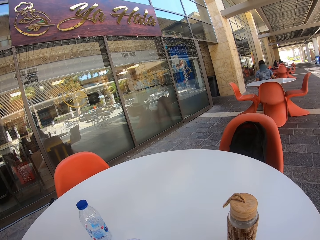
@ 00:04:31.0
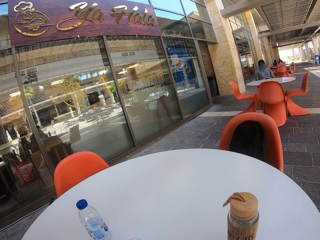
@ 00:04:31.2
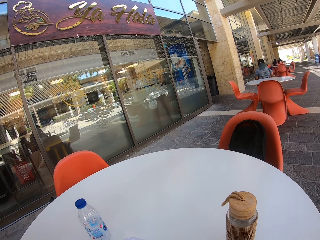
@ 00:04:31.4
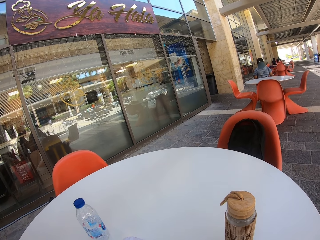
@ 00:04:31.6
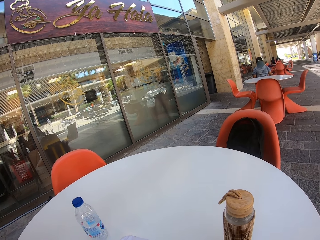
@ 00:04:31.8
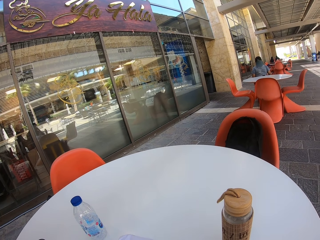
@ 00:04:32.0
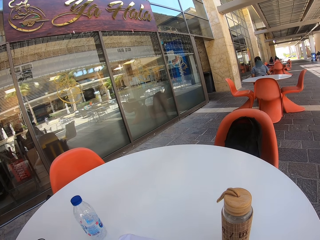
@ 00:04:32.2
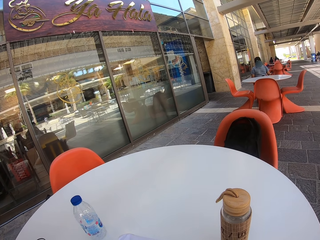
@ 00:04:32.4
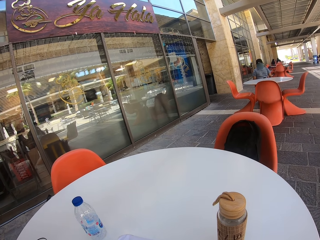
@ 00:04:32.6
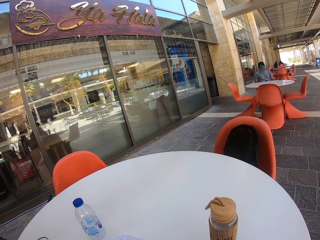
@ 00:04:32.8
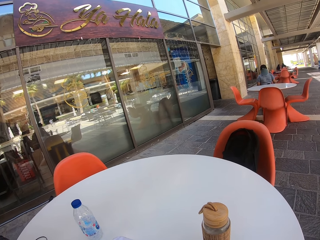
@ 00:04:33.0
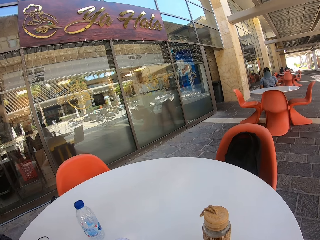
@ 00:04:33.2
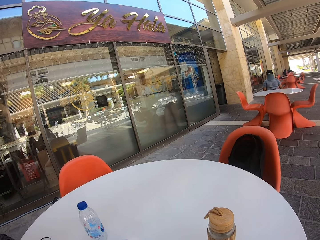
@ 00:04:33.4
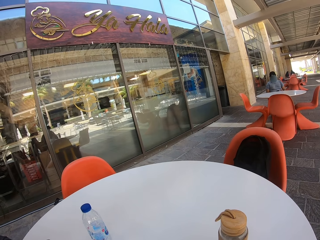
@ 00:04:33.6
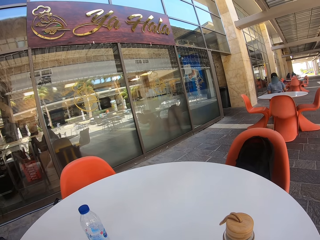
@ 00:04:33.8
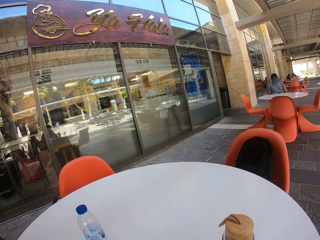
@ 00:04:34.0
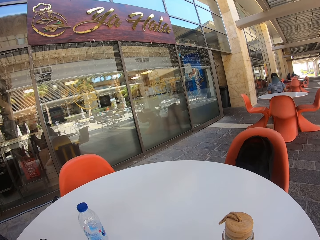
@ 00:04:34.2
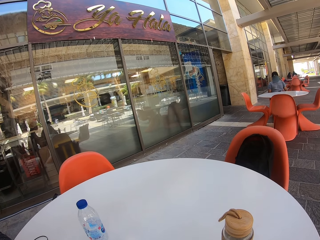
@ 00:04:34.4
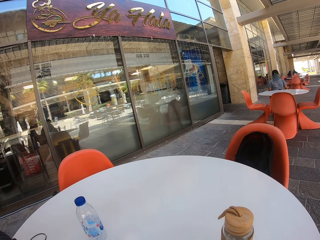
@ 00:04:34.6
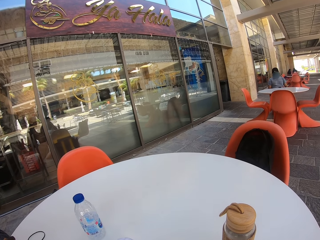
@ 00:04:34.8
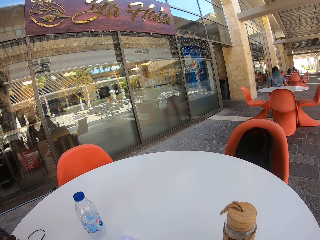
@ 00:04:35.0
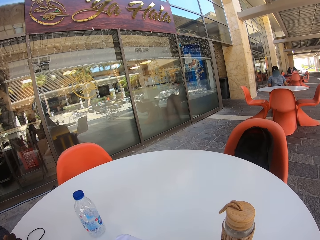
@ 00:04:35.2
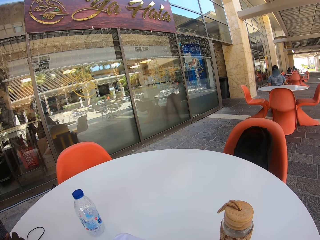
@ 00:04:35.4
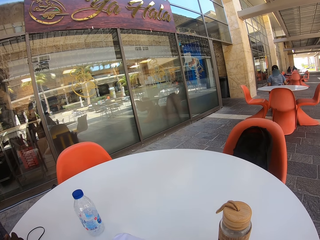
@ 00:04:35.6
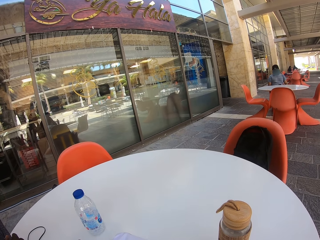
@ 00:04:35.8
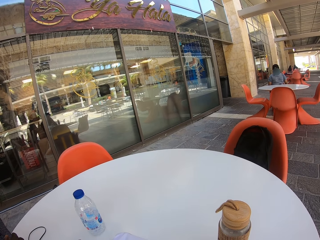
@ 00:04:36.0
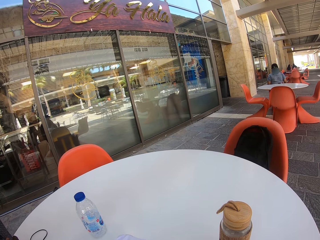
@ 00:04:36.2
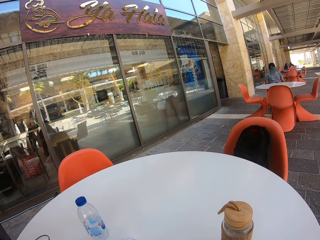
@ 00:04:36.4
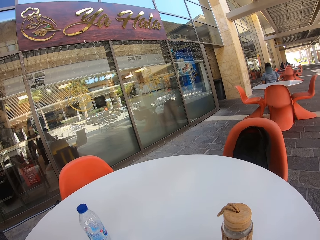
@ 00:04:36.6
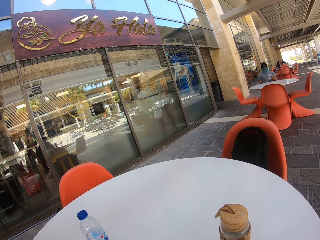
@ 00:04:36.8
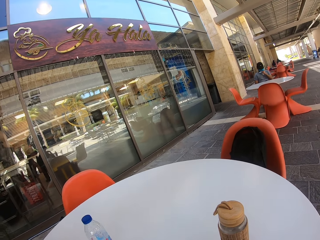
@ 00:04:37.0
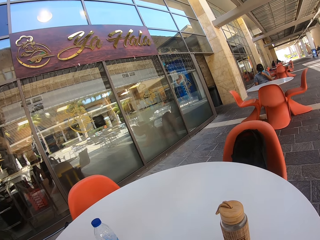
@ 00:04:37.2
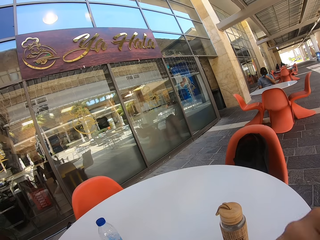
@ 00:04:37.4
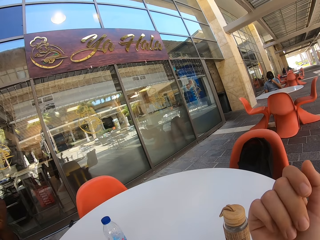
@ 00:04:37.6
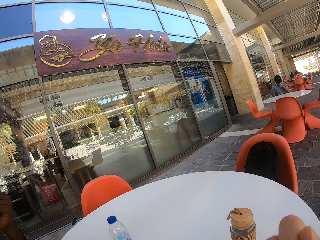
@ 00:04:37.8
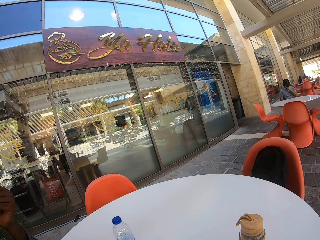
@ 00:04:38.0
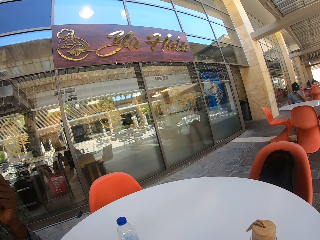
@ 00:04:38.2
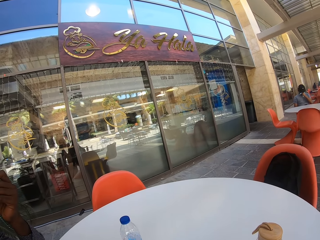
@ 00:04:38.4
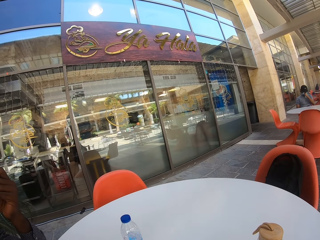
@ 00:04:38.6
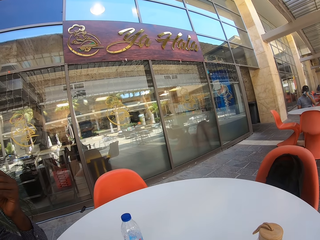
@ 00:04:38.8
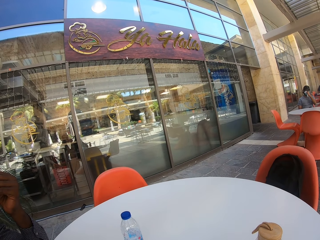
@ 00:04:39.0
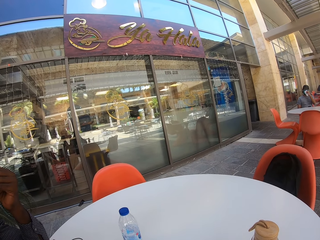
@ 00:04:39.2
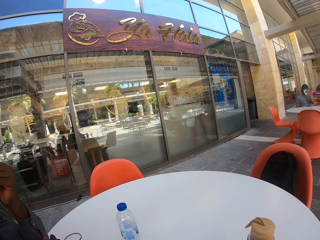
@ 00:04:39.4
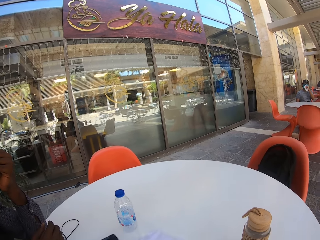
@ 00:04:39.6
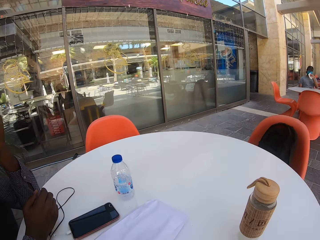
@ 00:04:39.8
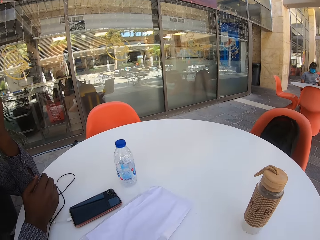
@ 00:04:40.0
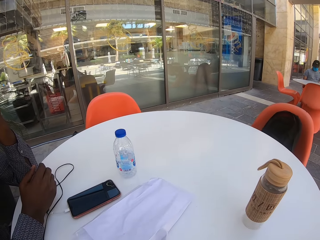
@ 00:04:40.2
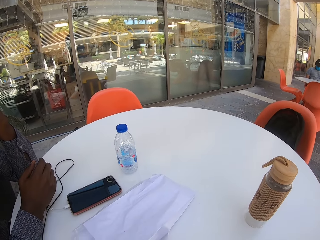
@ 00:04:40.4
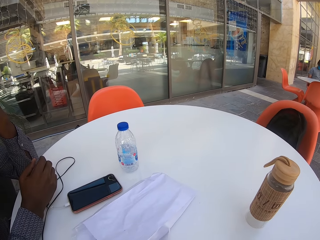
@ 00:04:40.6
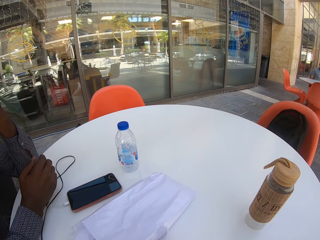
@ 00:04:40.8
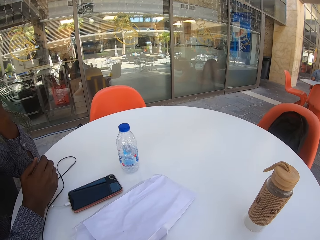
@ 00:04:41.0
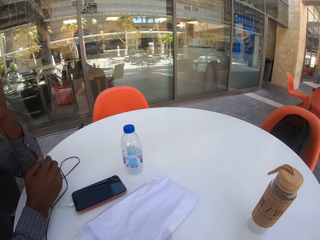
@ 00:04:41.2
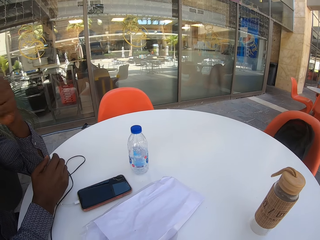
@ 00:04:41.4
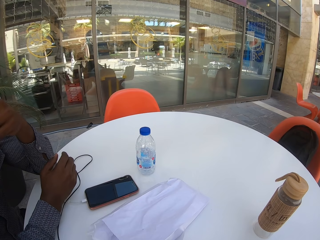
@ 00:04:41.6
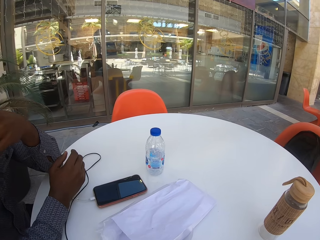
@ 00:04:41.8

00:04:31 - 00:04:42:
The camera wearer moves the hand.

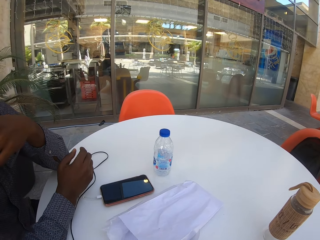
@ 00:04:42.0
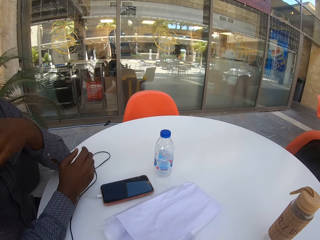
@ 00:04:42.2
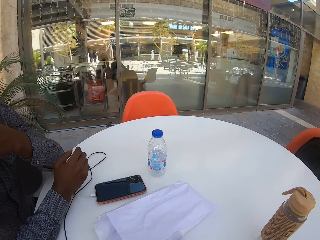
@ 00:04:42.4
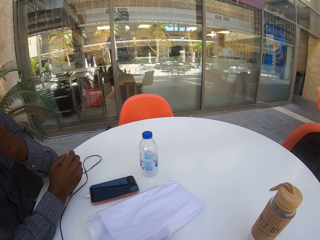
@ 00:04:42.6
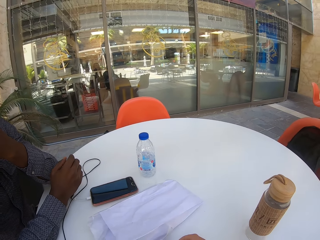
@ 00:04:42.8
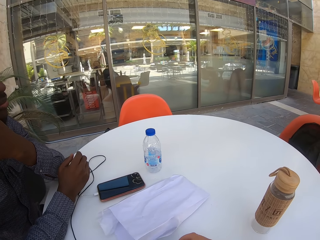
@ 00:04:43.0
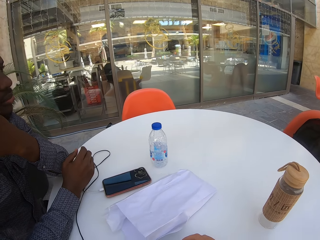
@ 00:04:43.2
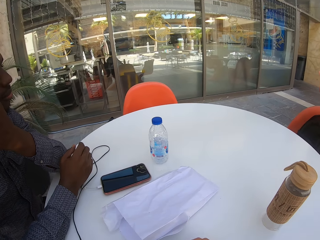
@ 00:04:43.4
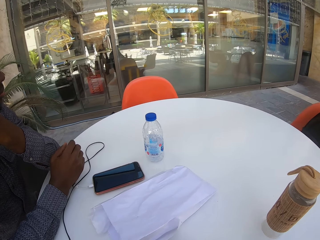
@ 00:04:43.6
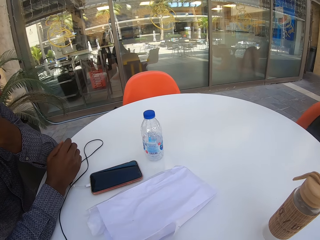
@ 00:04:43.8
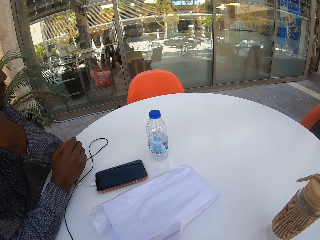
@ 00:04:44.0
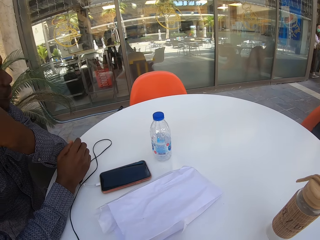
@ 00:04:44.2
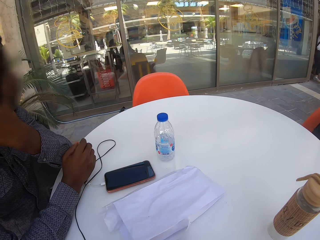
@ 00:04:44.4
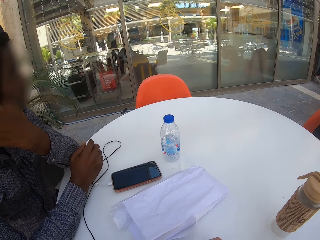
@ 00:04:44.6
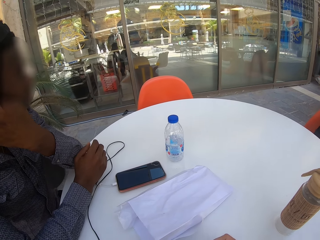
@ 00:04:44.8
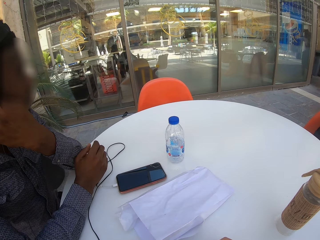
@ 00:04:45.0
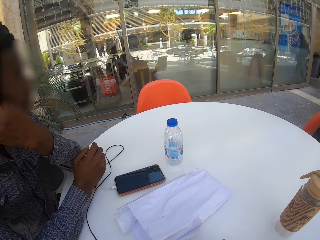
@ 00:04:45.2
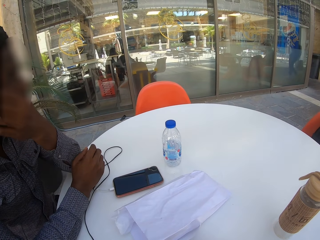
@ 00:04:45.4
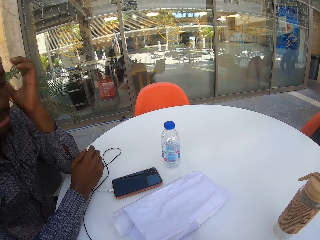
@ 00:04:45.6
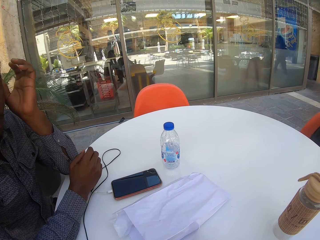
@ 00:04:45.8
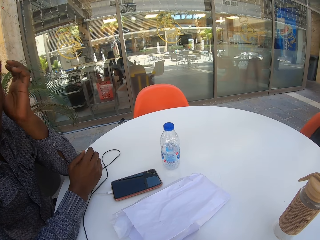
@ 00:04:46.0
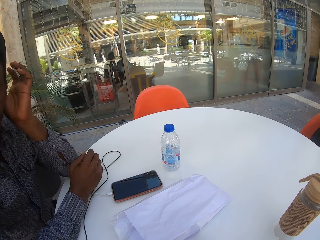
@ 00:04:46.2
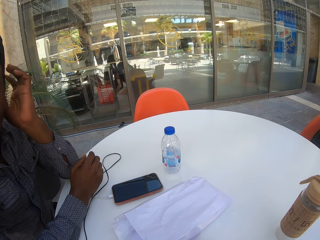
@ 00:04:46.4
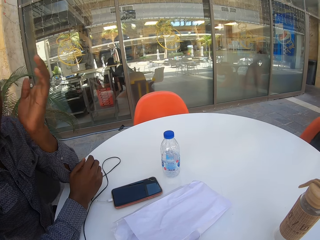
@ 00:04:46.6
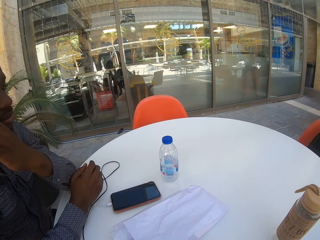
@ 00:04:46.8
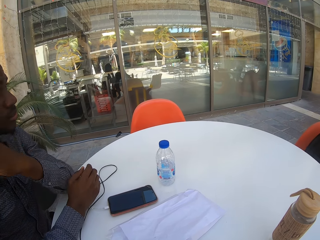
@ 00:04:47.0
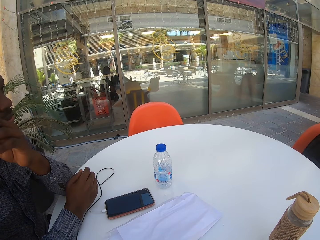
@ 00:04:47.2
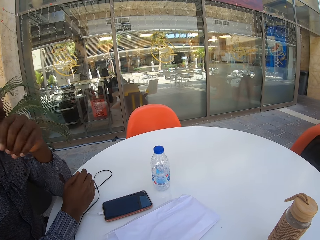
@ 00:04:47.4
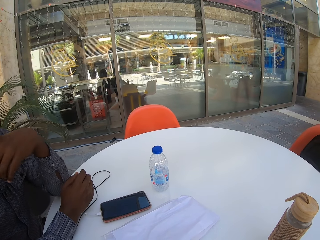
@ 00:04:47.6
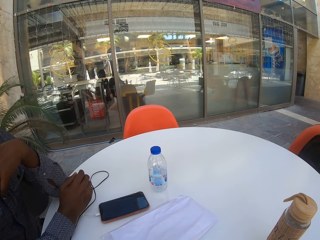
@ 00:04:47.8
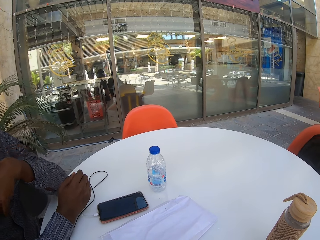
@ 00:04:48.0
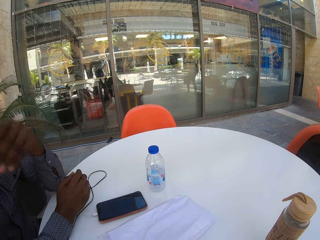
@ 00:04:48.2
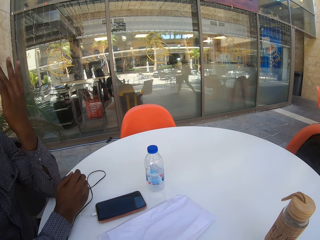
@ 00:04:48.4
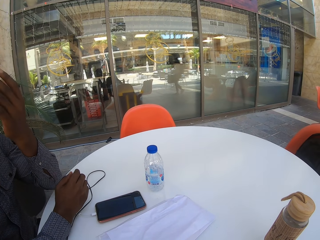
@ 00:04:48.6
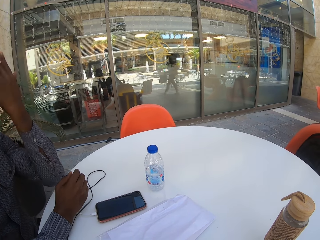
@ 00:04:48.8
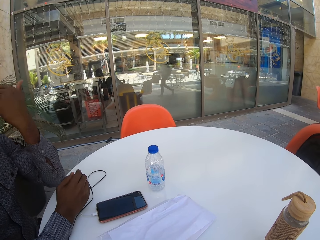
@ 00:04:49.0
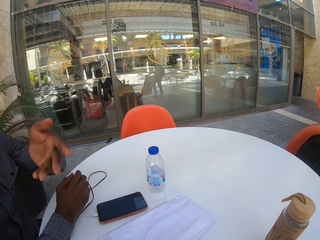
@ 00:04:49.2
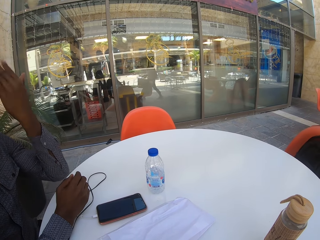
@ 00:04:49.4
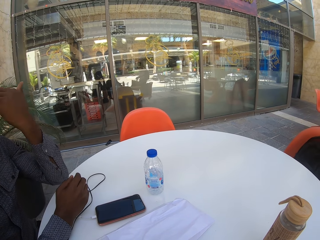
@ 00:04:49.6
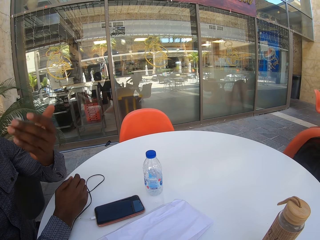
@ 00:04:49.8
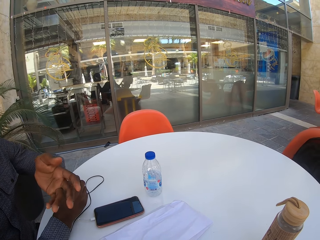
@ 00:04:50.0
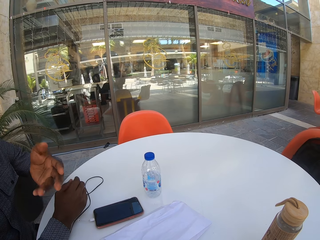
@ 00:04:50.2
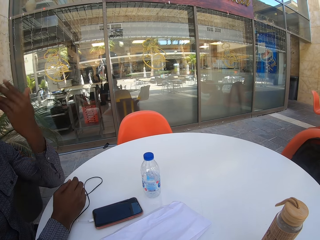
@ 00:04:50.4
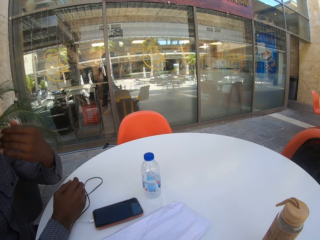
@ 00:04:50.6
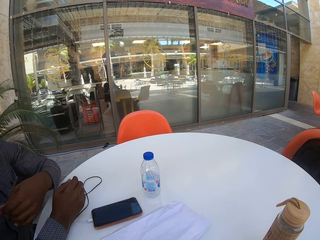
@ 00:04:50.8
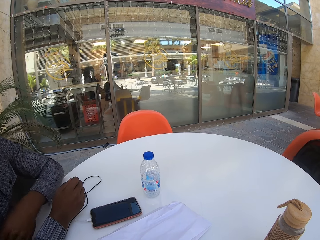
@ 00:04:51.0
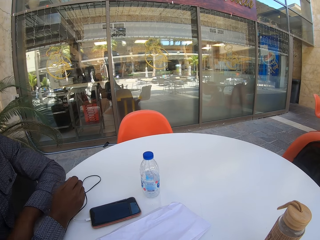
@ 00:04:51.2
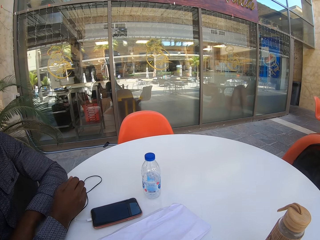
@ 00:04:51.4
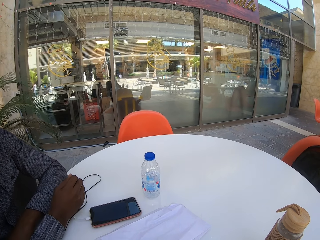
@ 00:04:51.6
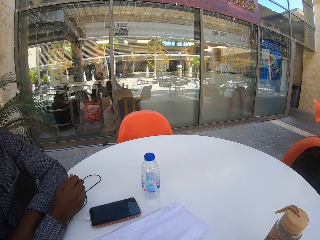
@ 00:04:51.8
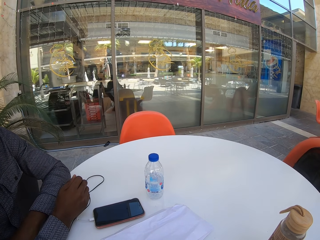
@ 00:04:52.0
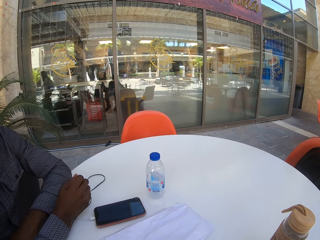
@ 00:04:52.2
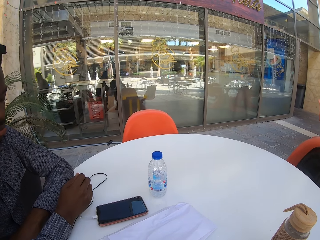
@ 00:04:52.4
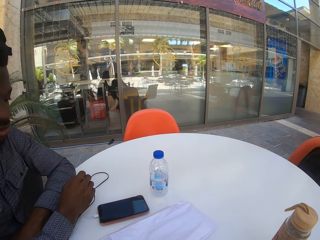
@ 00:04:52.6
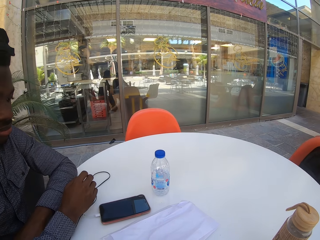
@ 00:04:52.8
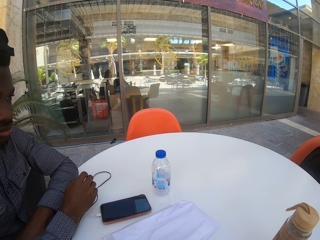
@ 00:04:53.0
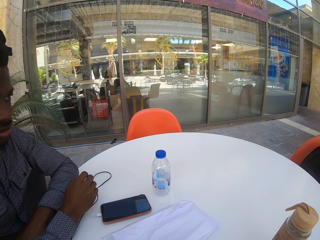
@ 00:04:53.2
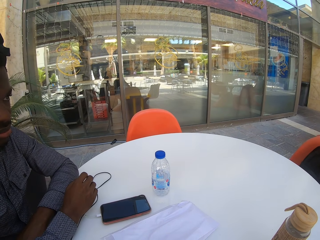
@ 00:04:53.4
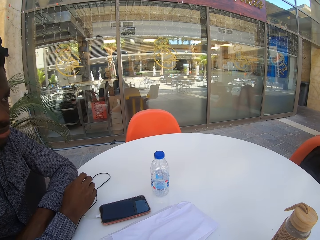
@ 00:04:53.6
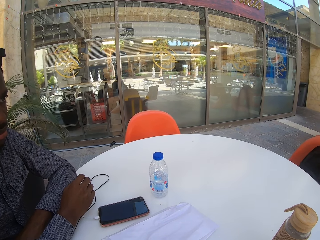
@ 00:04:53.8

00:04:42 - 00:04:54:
The man touches the face and scratches his ears. He waves his hands.
